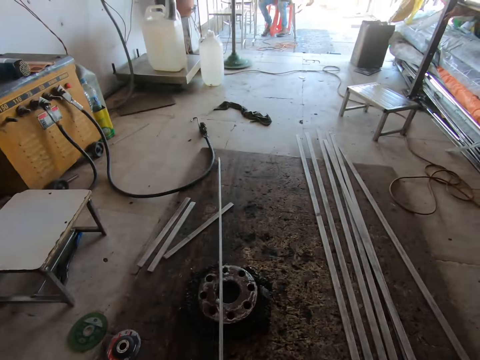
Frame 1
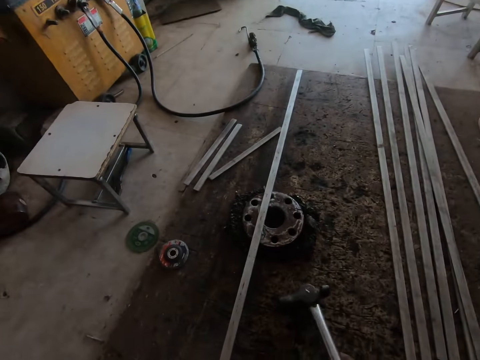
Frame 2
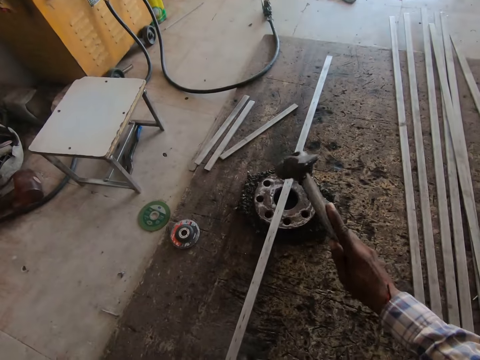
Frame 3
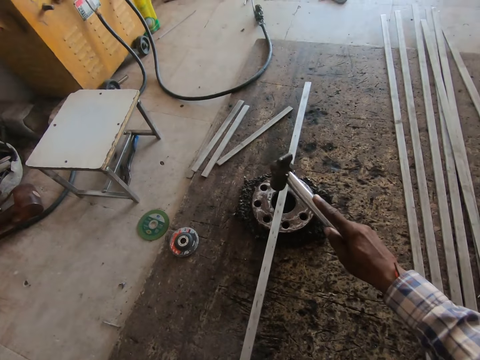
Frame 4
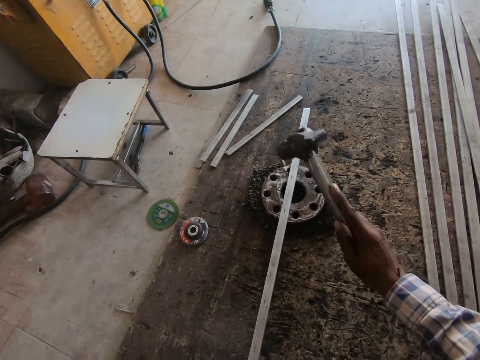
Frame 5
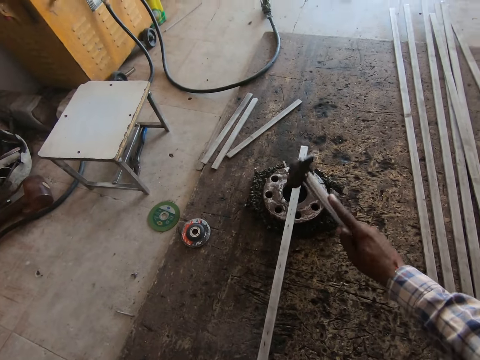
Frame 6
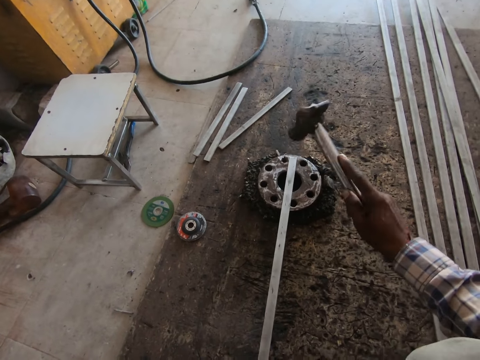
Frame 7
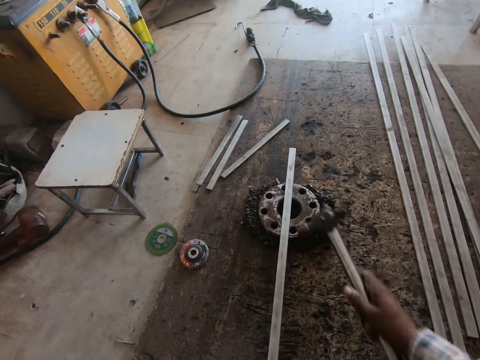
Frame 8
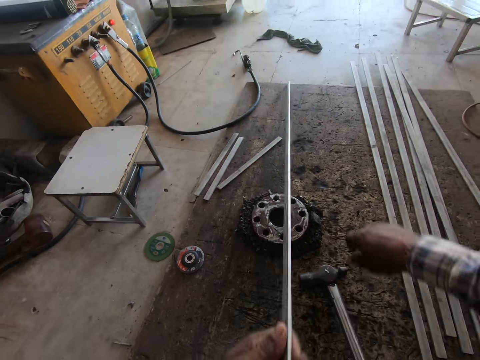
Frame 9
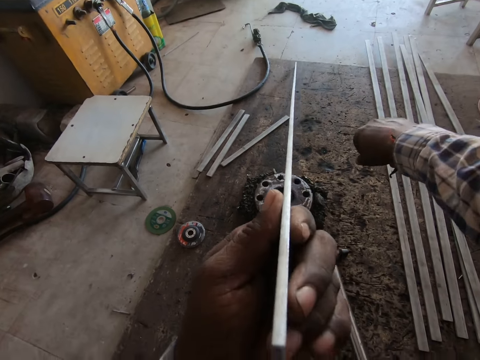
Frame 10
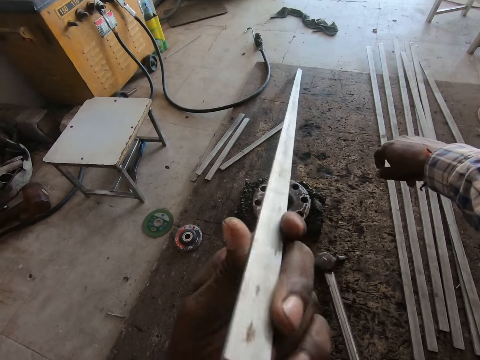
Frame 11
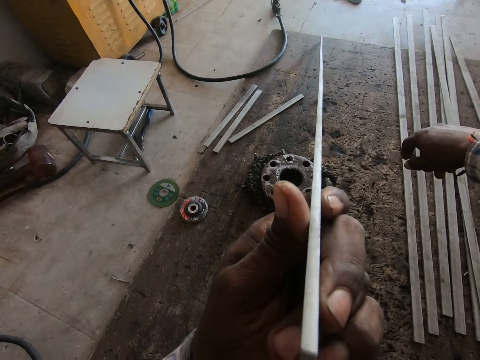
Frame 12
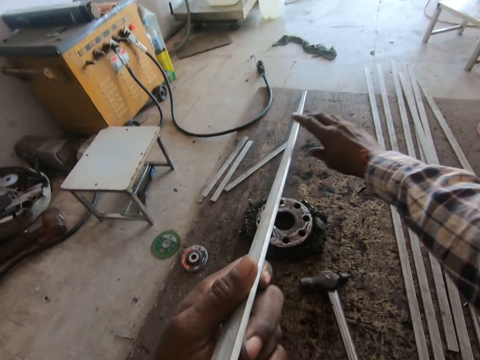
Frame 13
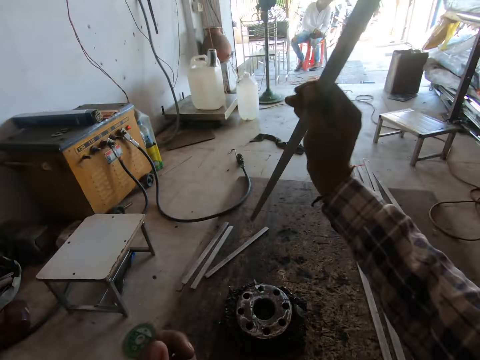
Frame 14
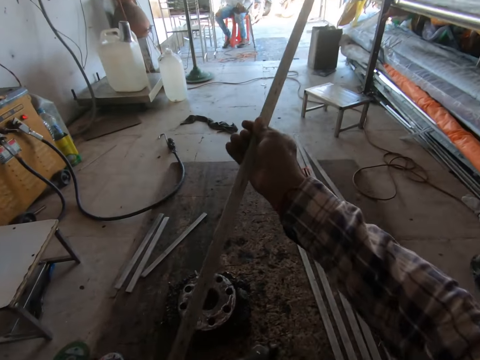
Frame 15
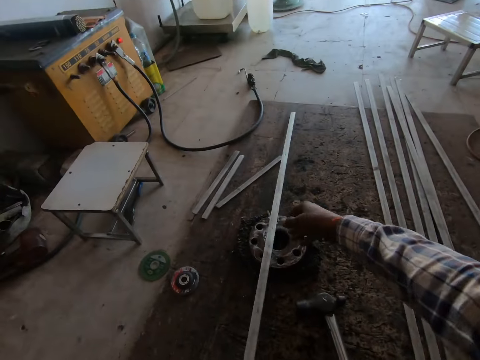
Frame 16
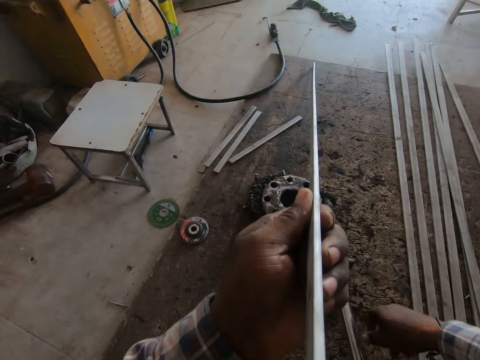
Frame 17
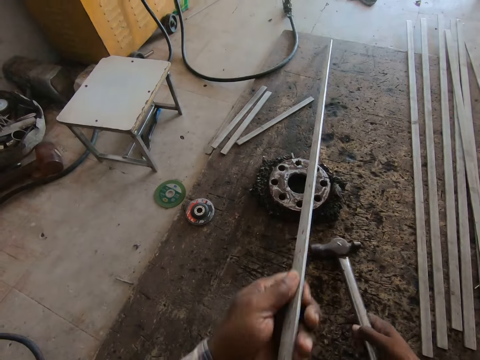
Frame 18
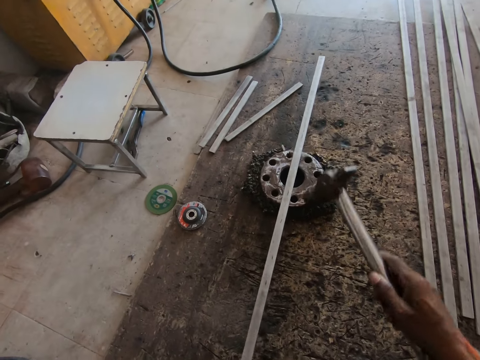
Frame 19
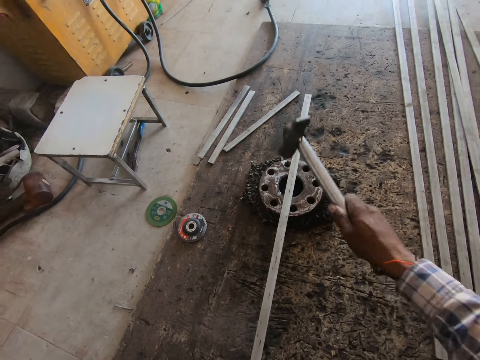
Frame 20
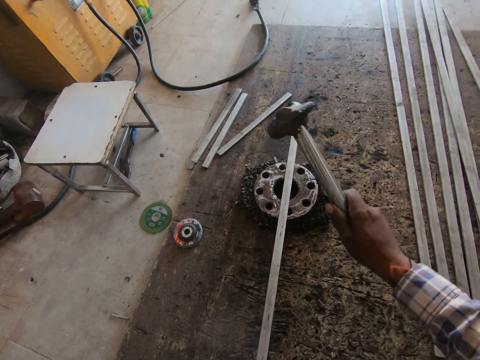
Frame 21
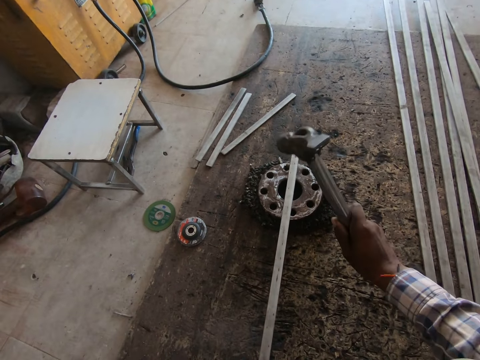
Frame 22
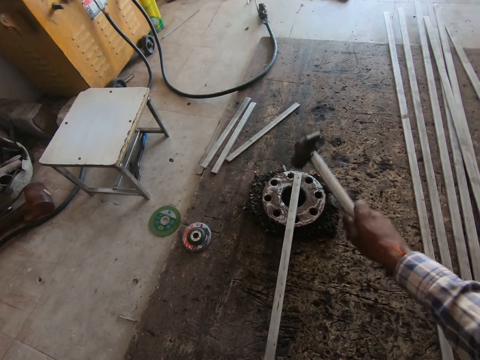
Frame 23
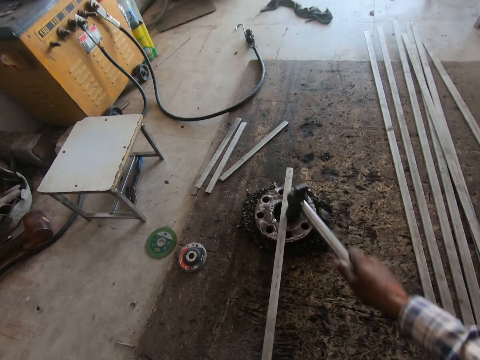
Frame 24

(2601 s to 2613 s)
The camera wearer picks up a hammer. They hit the metal with the hammer. They put down the hammer. They look at the metal. They turn the metal to the other side. They pick up the hammer. They hit the metal with the hammer.

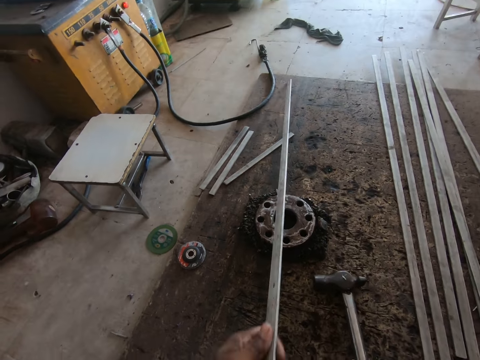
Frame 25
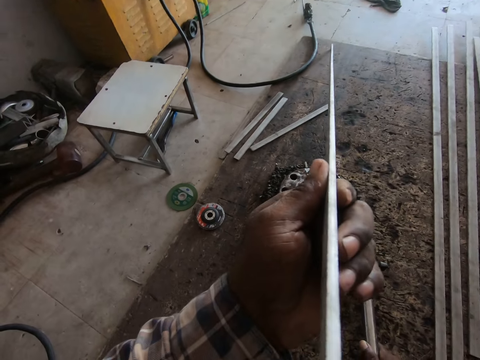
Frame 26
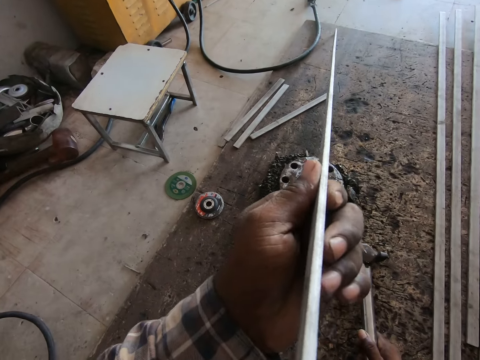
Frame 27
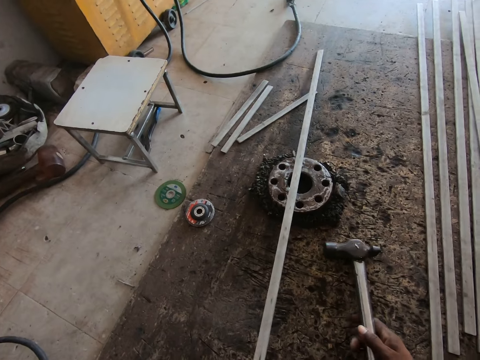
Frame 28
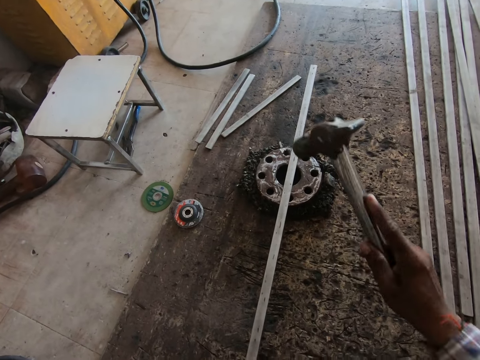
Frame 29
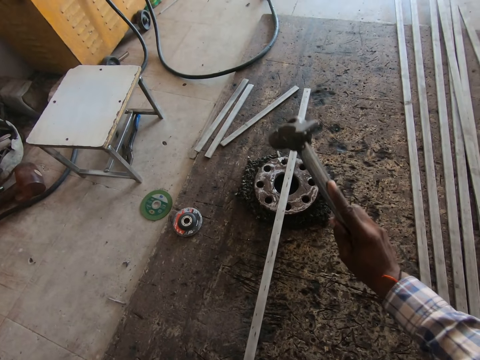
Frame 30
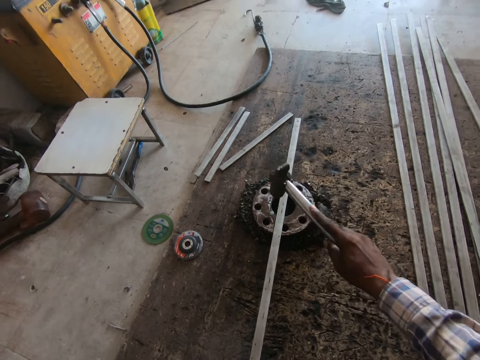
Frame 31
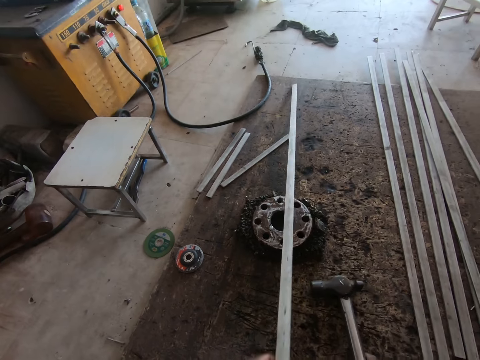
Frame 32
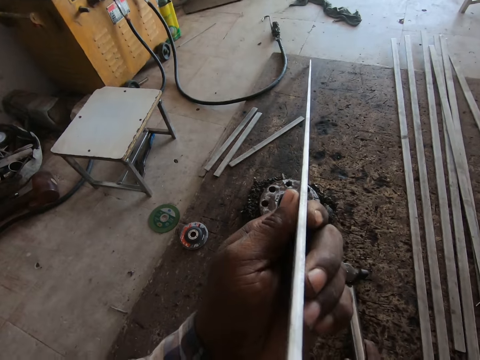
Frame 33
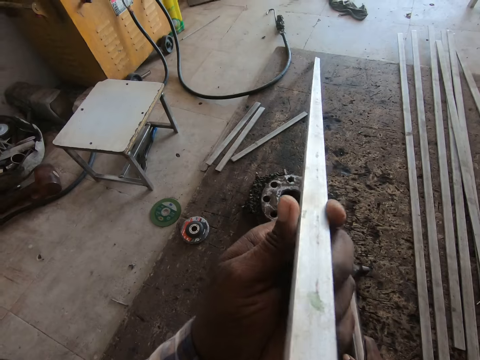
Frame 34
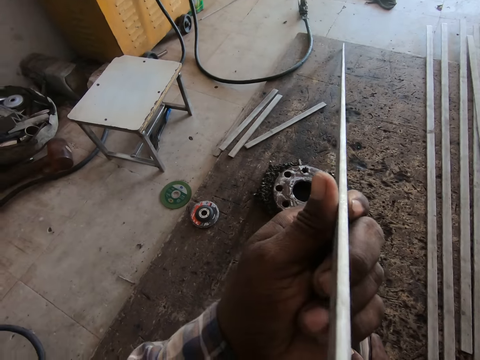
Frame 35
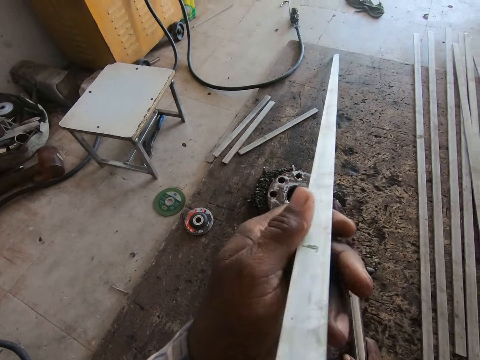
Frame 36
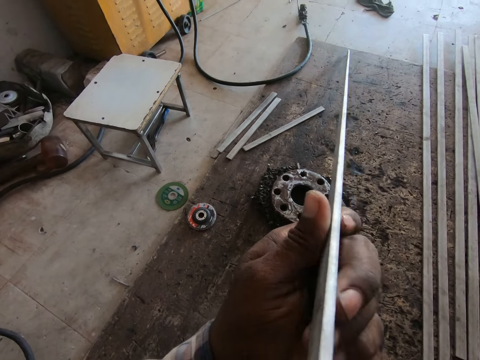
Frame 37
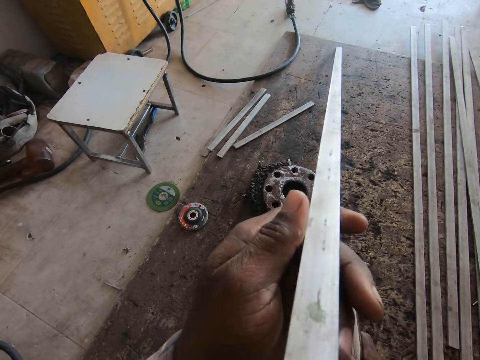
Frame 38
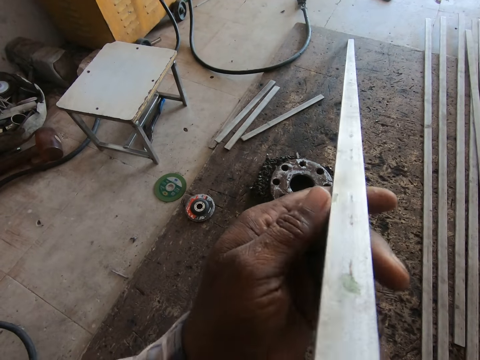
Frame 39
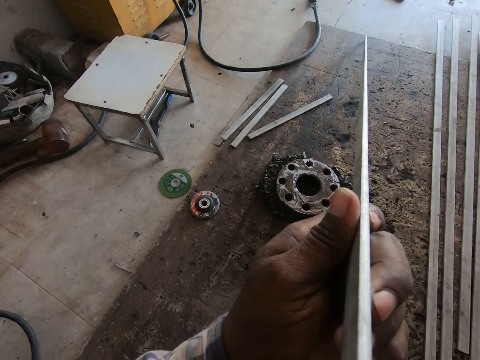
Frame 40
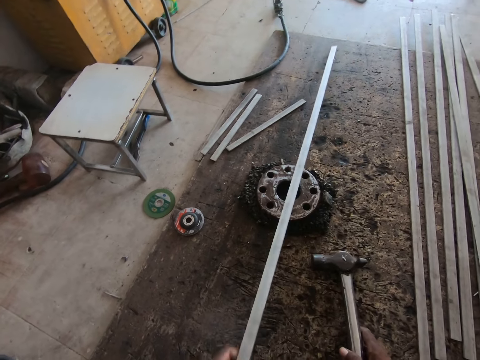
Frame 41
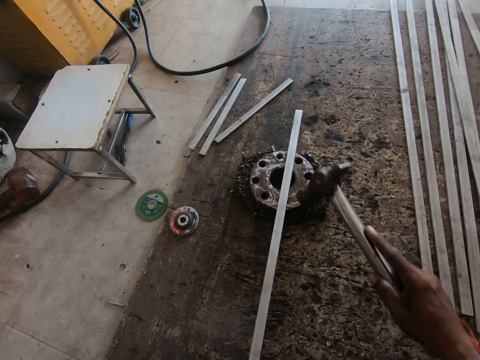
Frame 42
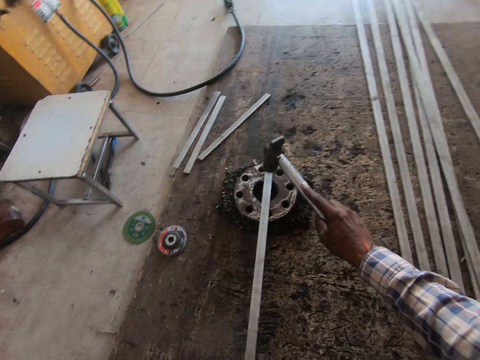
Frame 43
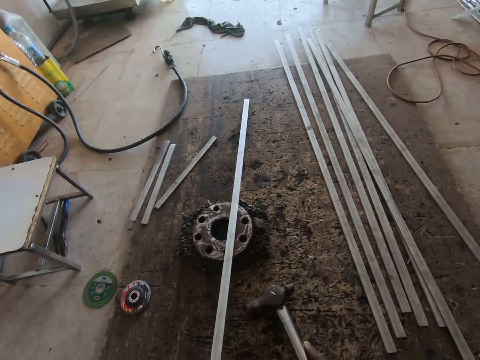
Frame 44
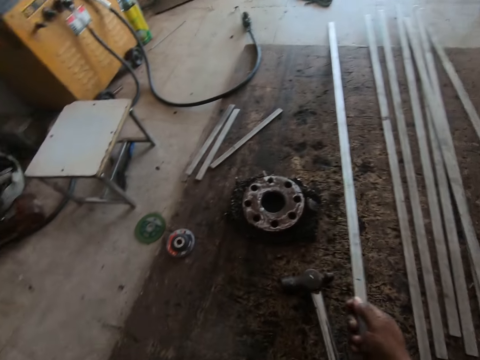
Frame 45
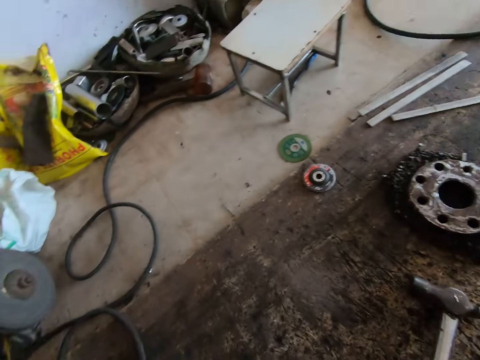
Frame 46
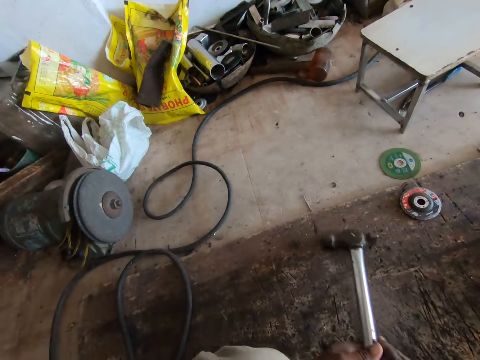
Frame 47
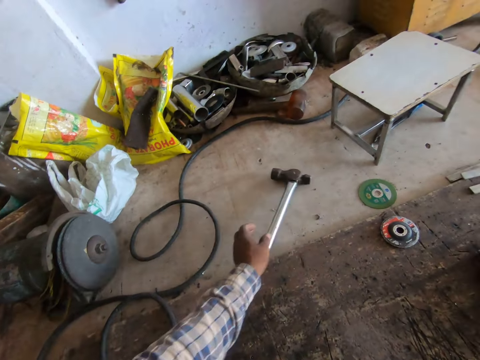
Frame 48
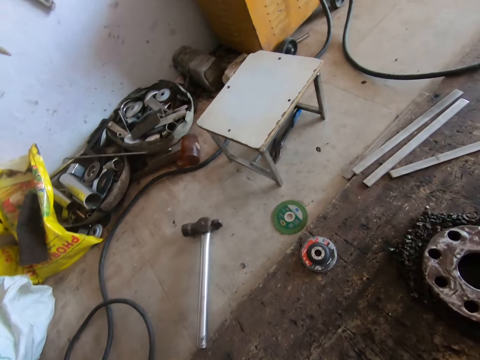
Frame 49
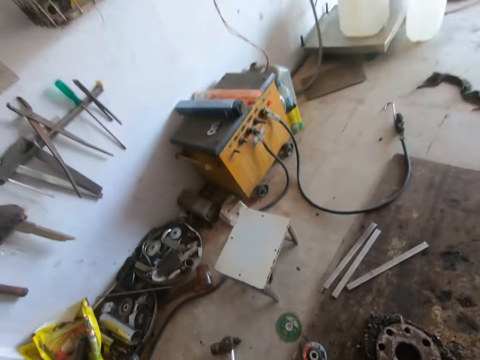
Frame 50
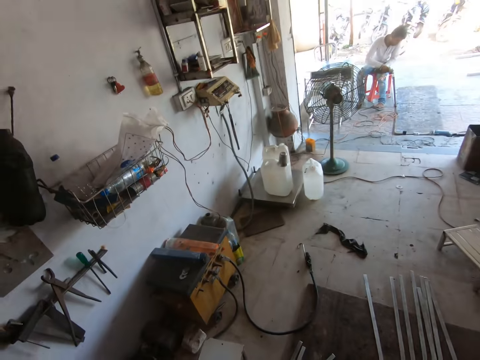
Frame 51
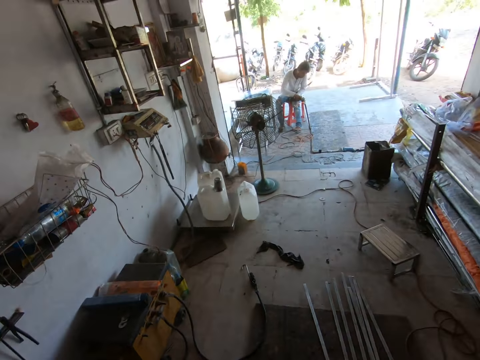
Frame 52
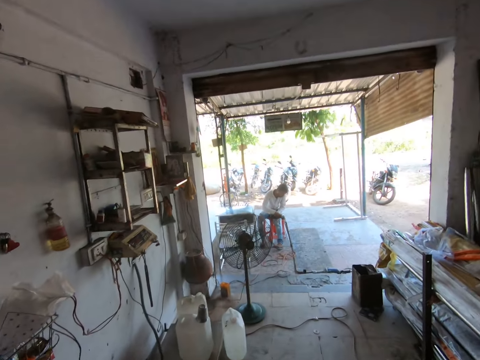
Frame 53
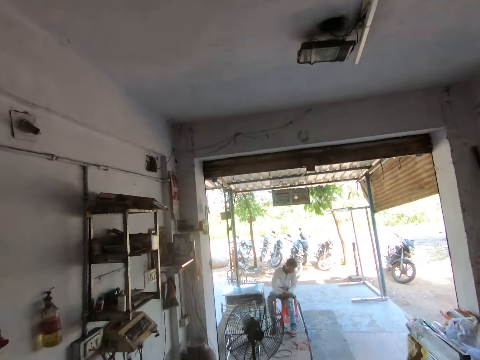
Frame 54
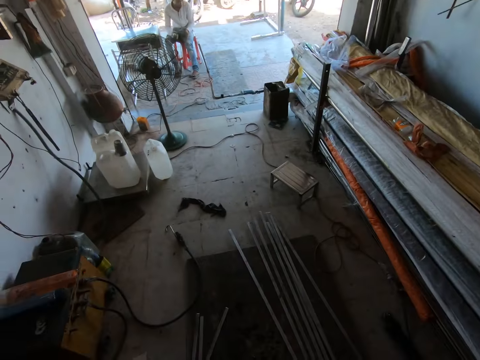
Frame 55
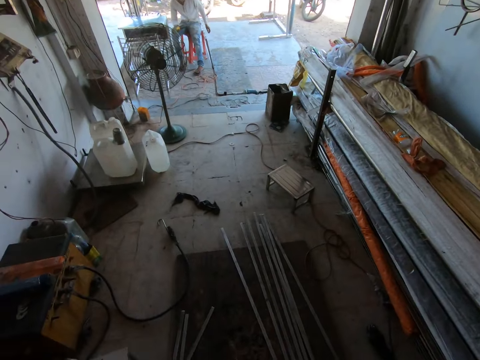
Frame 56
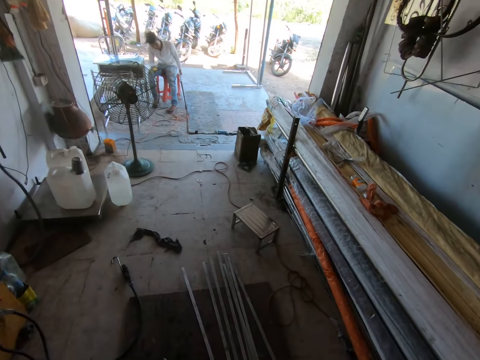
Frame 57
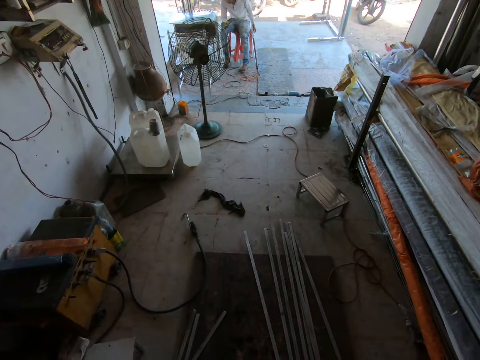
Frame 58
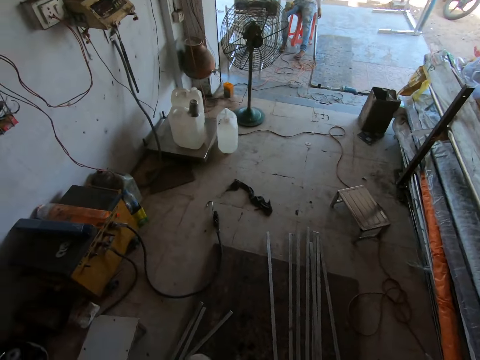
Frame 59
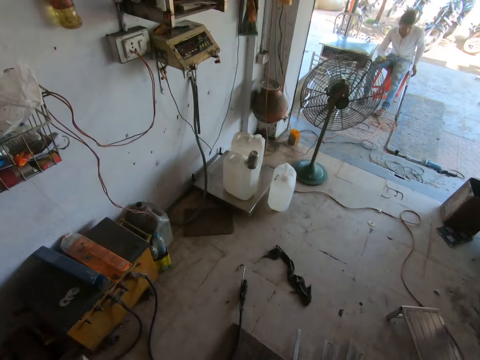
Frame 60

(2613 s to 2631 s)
The camera wearer puts down a hammer. He looks at the metal. He picks up the hammer. He hits the metal with the hammer. He looks at the metal. He picks up the hammer. He hits the metal with the hammer. He puts the piece of metal away. He drops the hammer on the floor. He walks around the workshop. He adjusts his camera.
